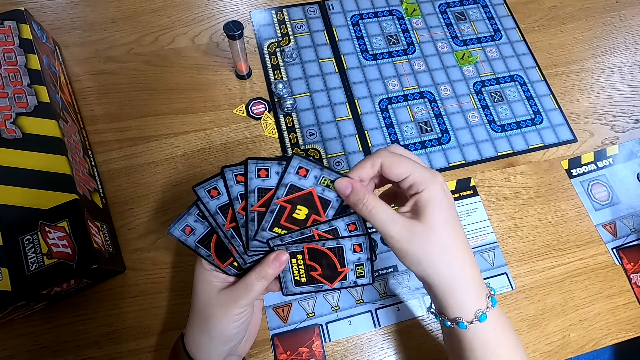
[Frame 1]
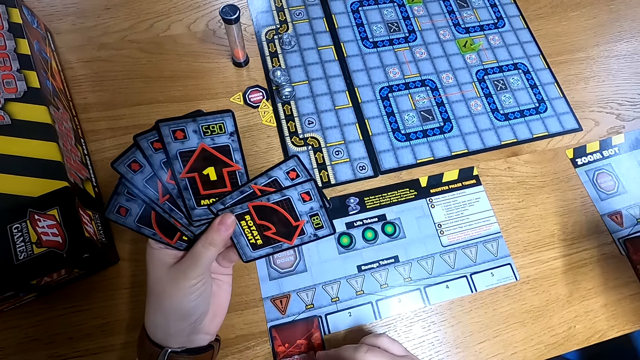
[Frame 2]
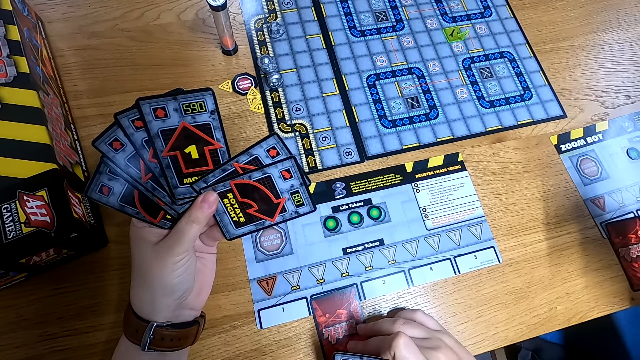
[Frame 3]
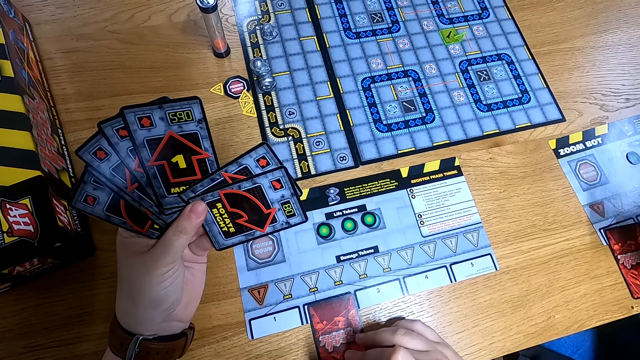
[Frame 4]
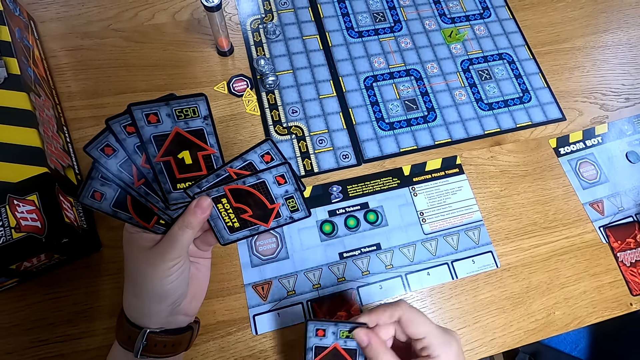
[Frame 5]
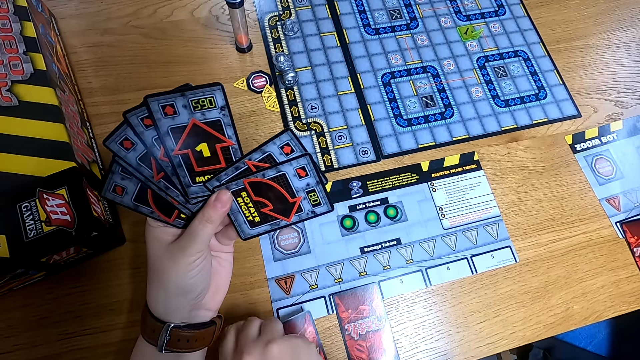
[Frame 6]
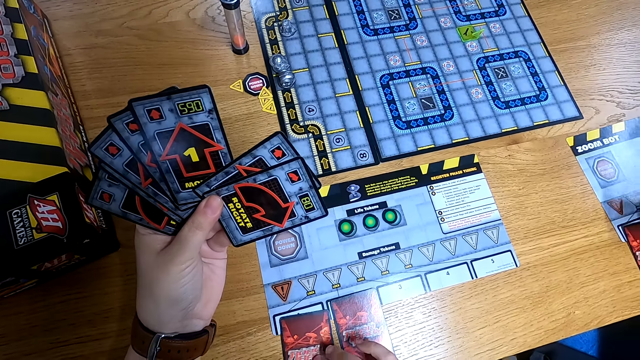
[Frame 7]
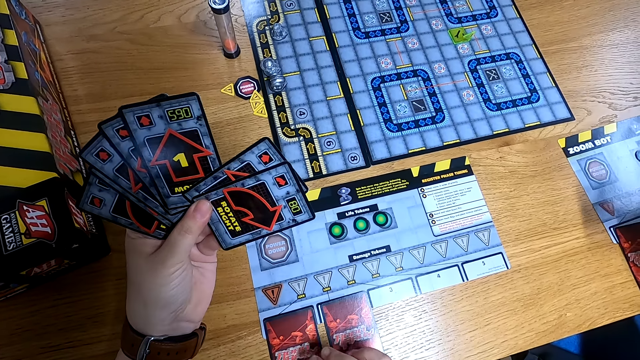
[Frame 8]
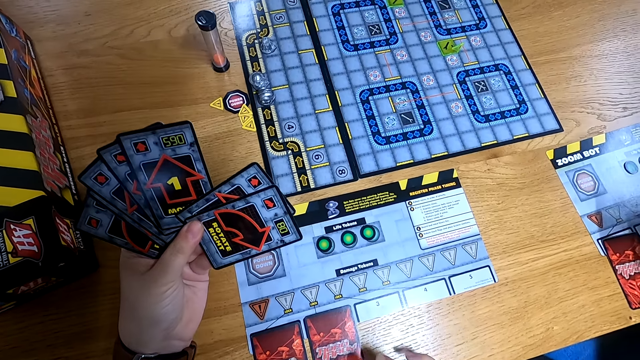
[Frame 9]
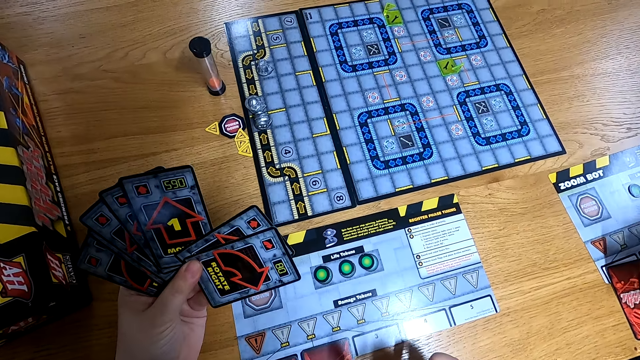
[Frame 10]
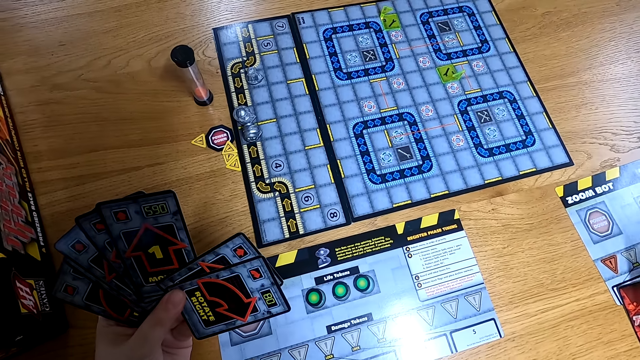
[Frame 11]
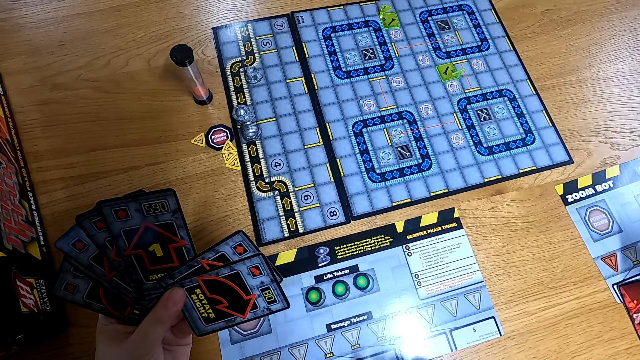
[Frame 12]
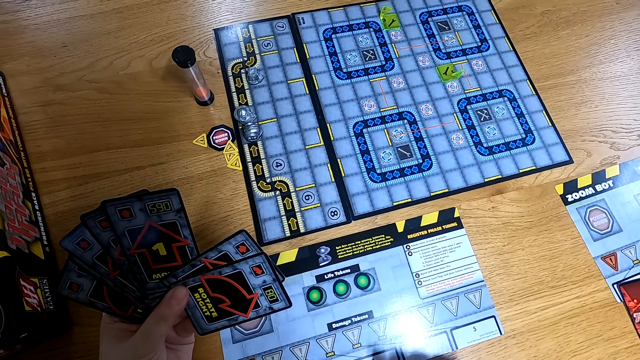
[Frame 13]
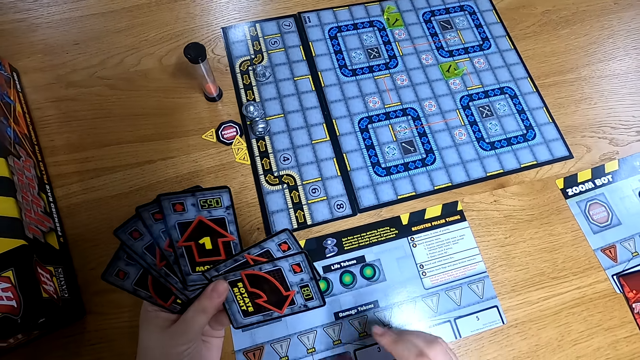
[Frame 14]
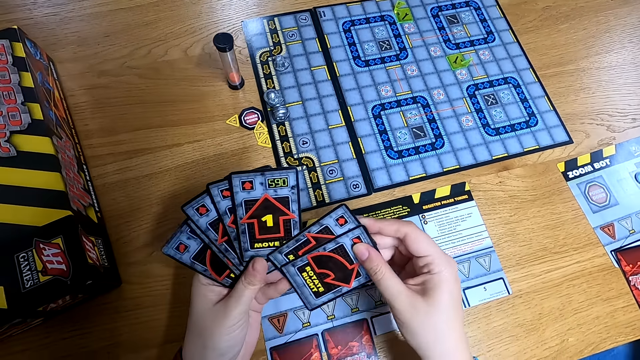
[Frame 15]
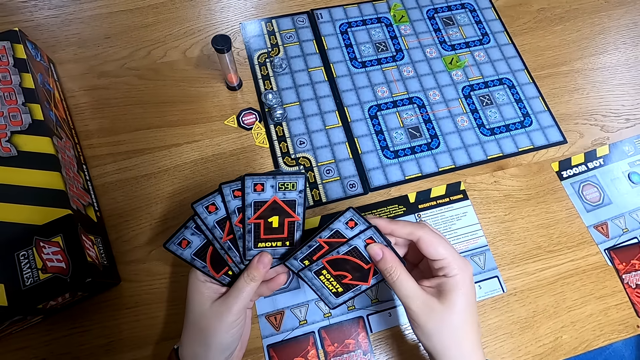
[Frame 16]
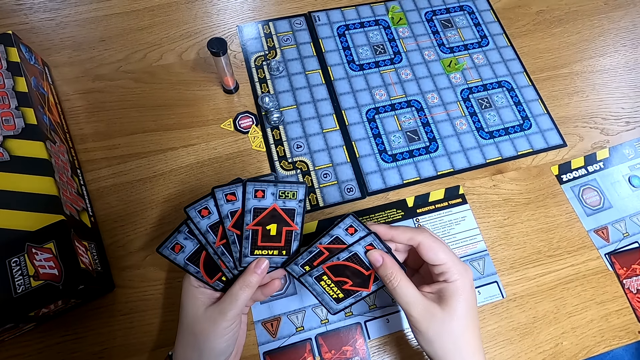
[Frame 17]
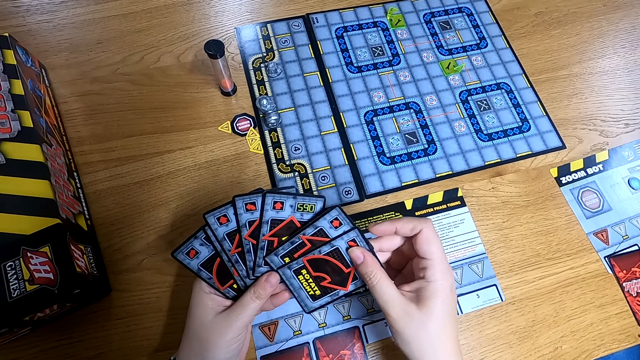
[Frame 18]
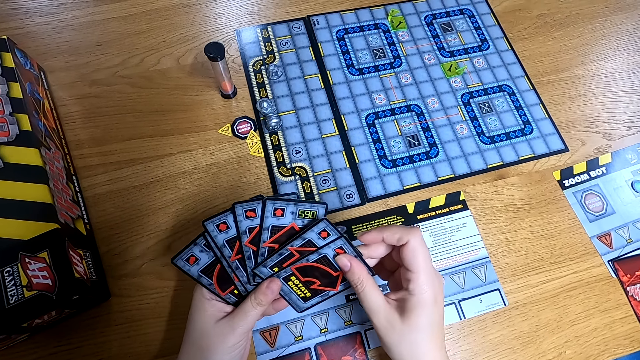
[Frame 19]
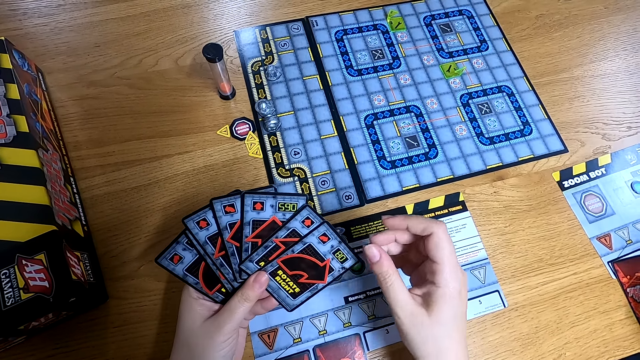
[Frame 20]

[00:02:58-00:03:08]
The camera wearer picks the card from her left hand with her right hand. She arranges the card on the board with her right hand.

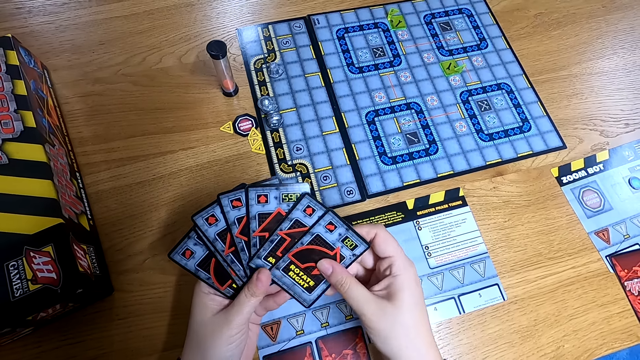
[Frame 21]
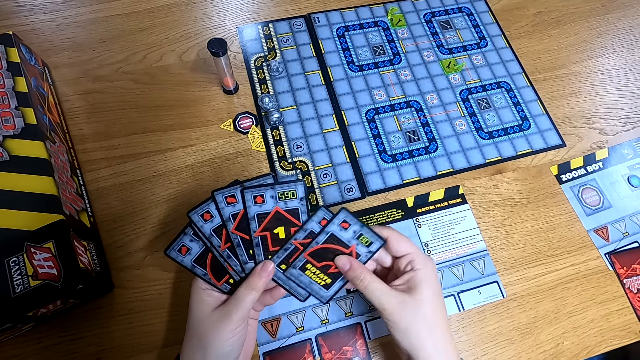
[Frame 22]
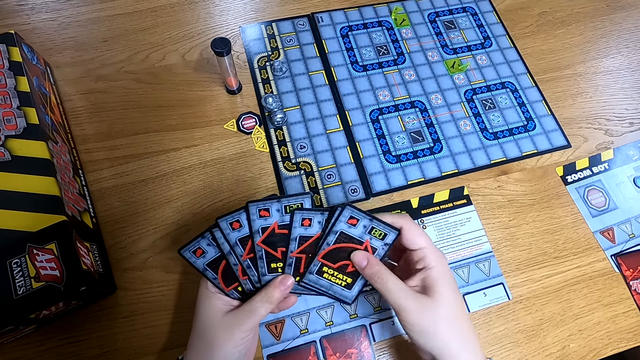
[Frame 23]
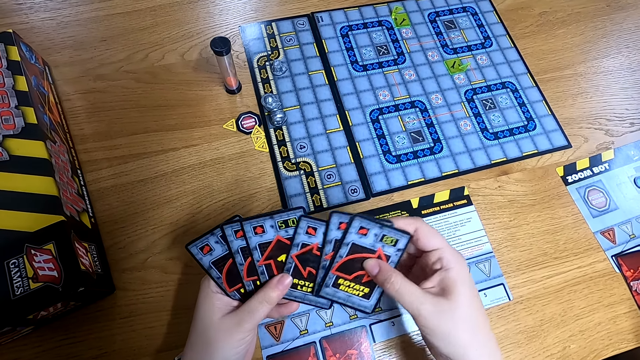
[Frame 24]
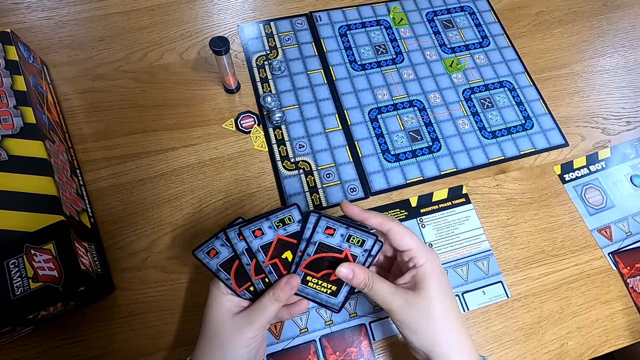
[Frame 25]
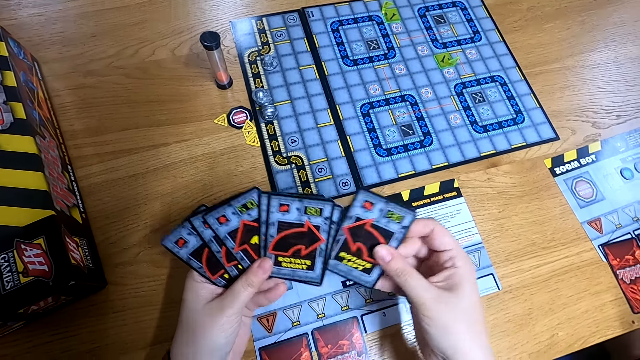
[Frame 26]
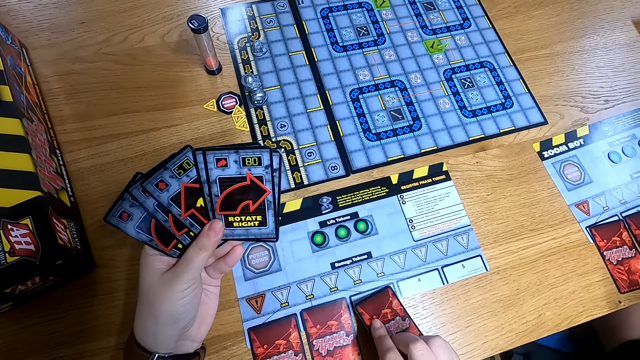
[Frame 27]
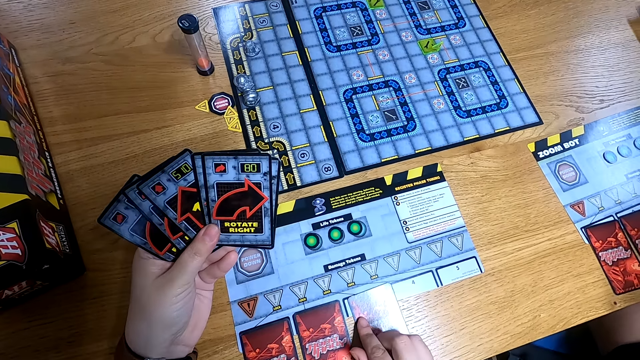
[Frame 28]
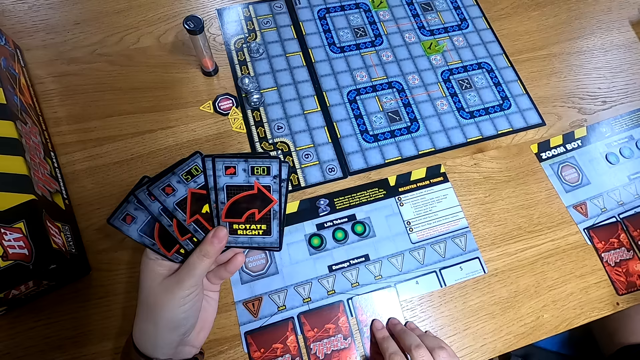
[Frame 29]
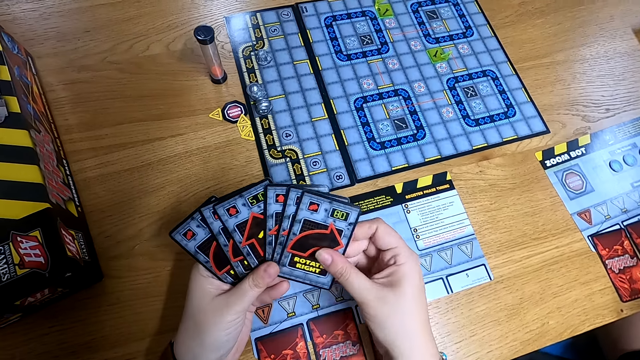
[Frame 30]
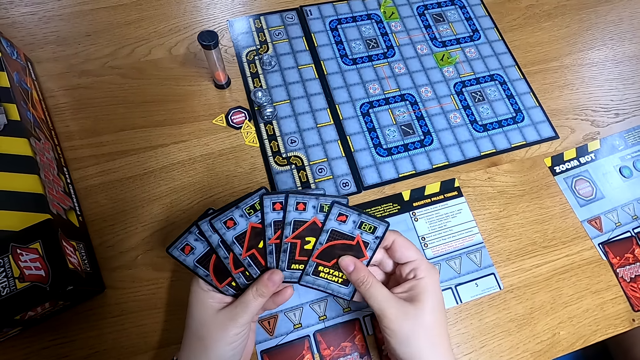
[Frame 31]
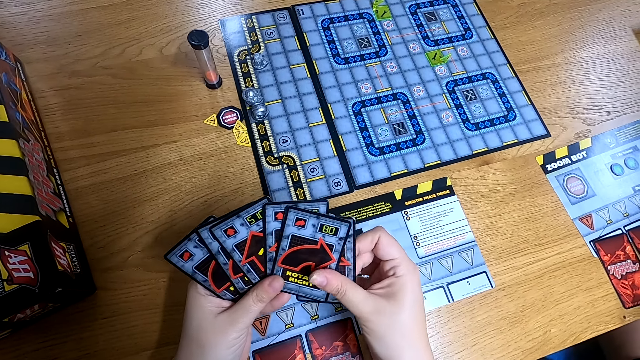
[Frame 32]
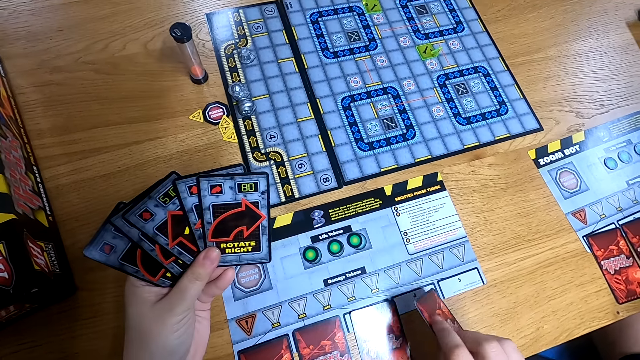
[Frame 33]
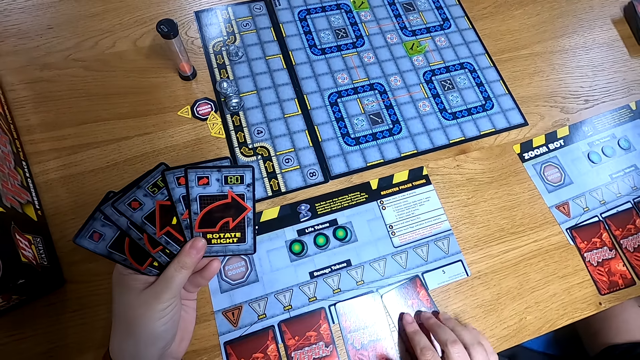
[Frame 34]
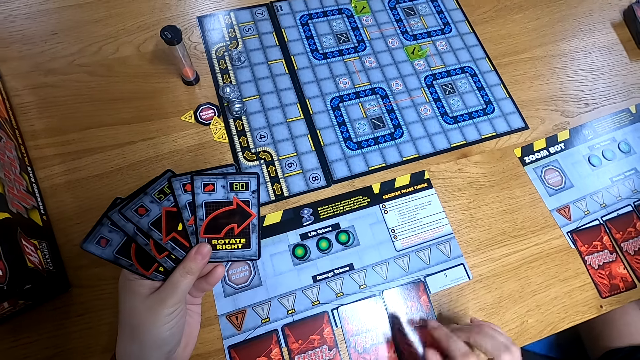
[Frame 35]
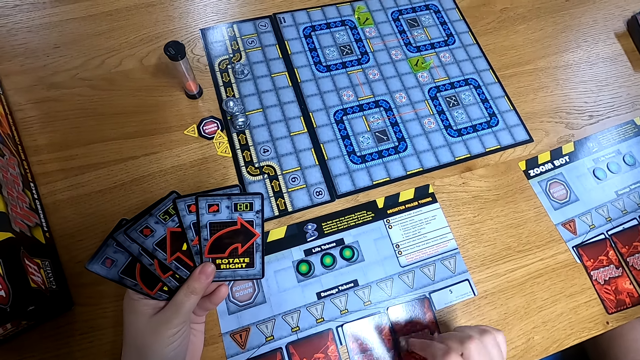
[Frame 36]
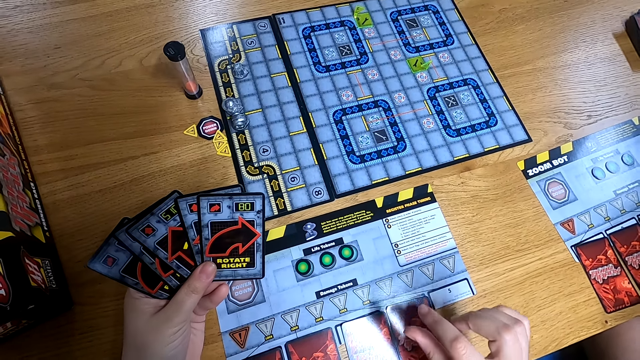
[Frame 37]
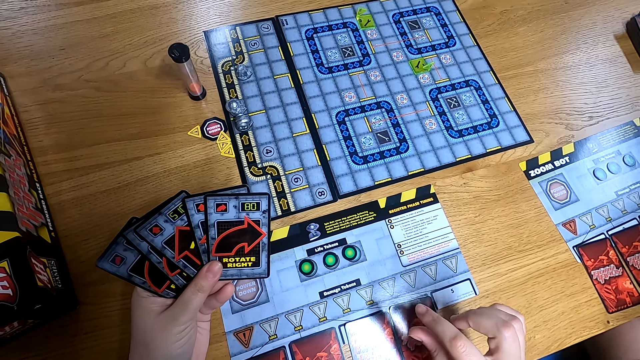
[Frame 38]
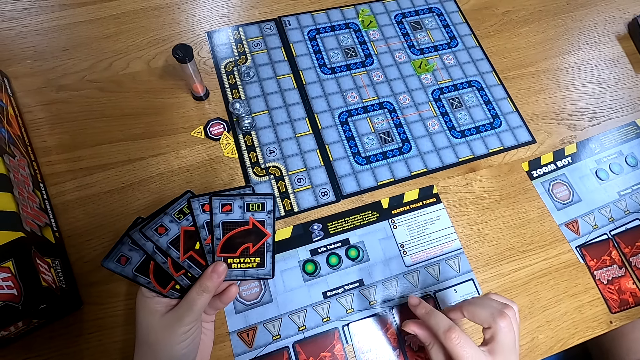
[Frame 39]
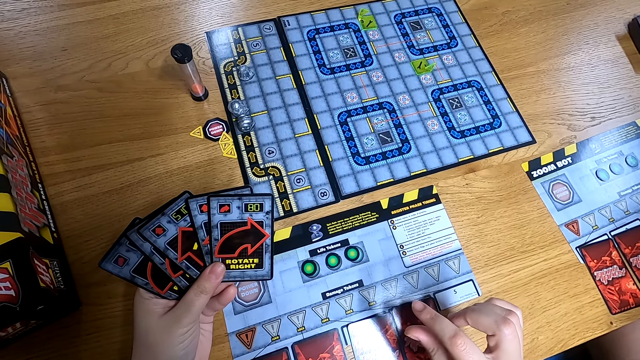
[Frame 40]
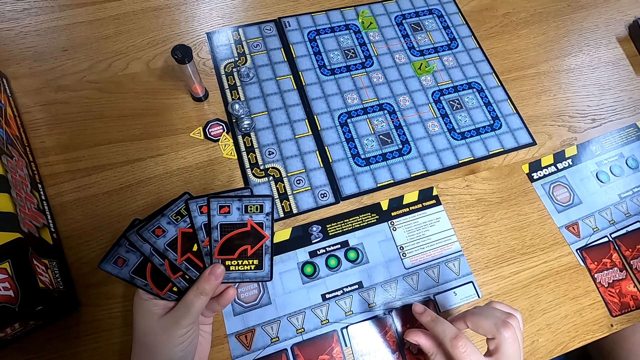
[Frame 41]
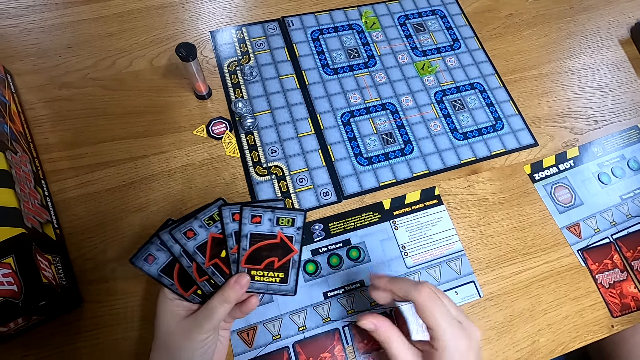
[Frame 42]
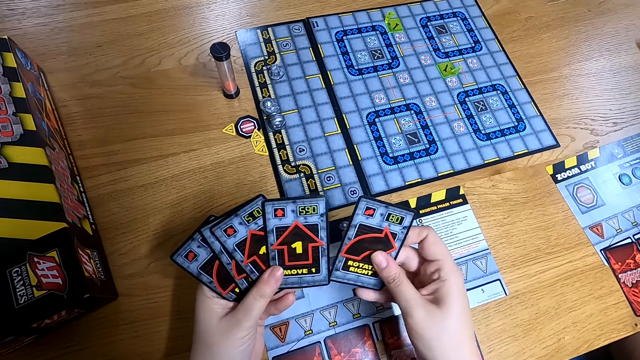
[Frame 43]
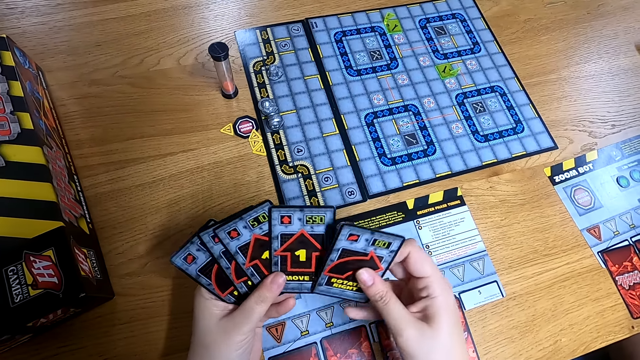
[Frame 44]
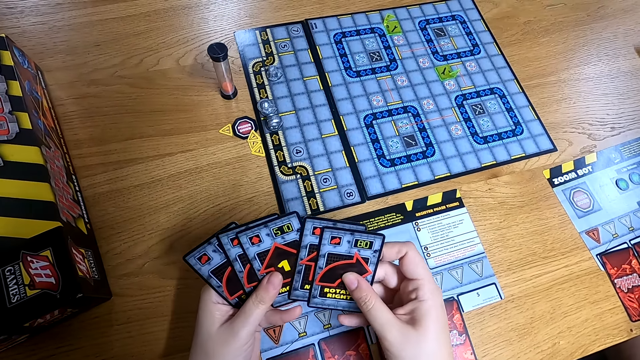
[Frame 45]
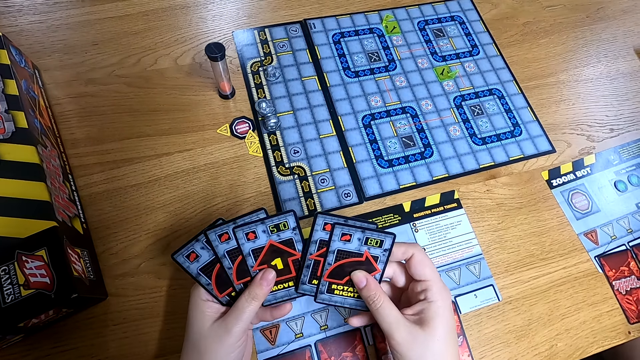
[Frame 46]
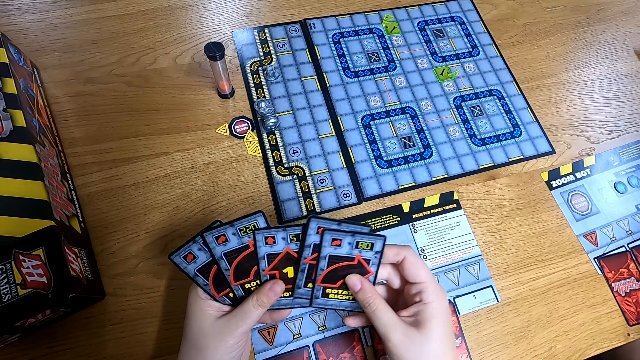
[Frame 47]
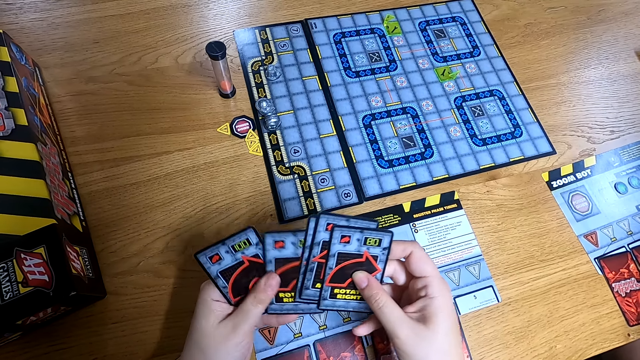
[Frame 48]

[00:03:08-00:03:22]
The camera wearer picks the card from her left hand with her right hand. She arranges the card on the board with her right hand. She picks the card from her left hand with her right hand. She arranges the card on the board with her right hand. She checks the card on her left hand with her right hand.
